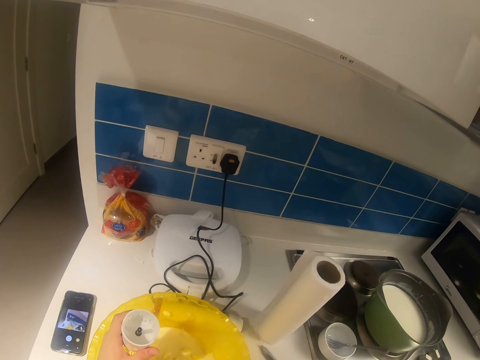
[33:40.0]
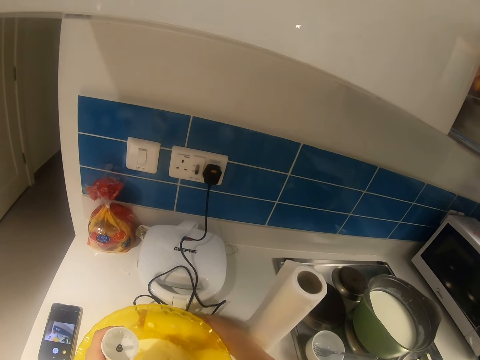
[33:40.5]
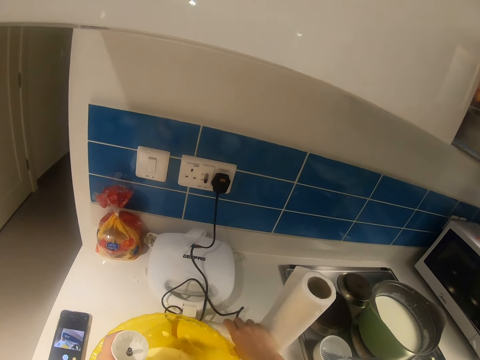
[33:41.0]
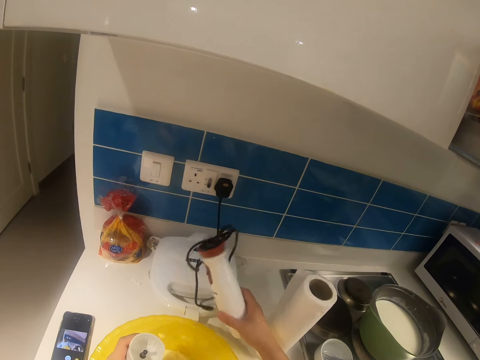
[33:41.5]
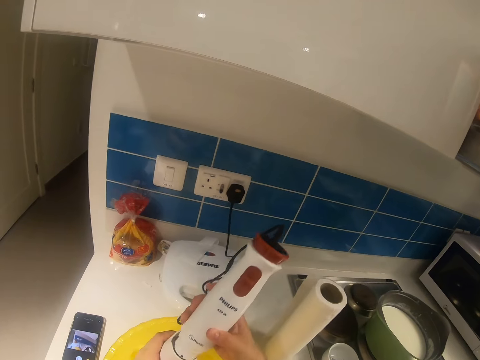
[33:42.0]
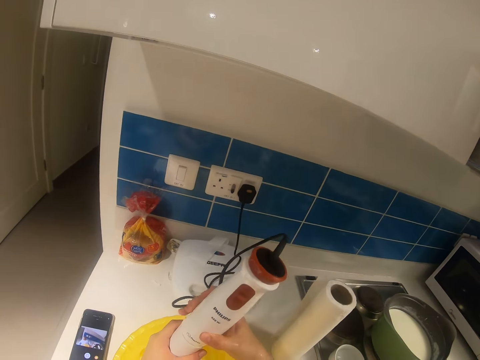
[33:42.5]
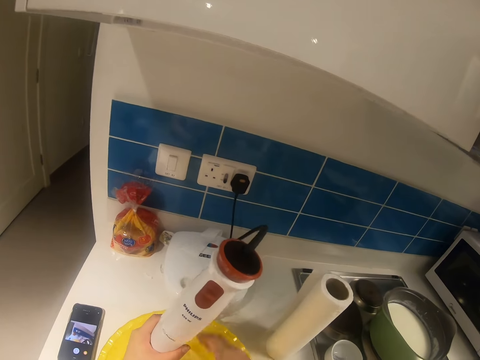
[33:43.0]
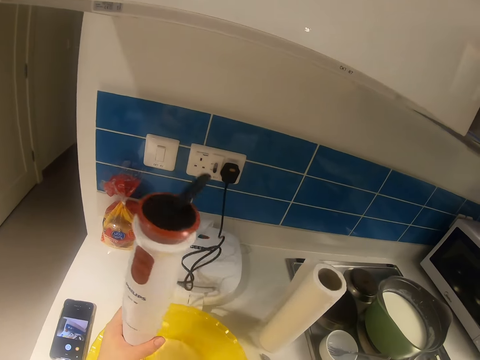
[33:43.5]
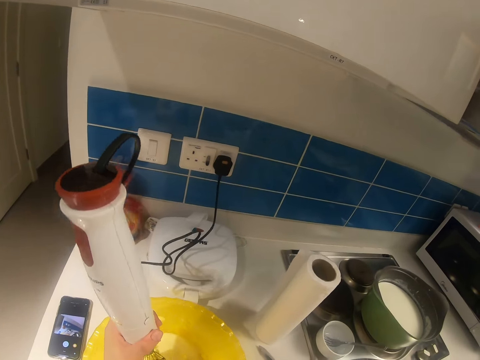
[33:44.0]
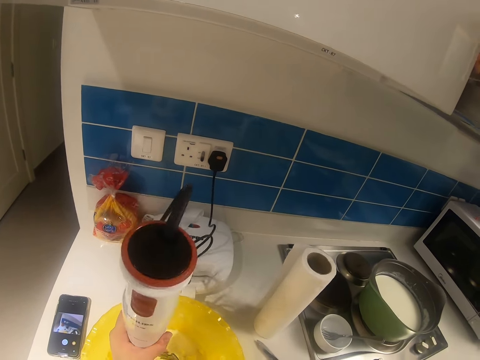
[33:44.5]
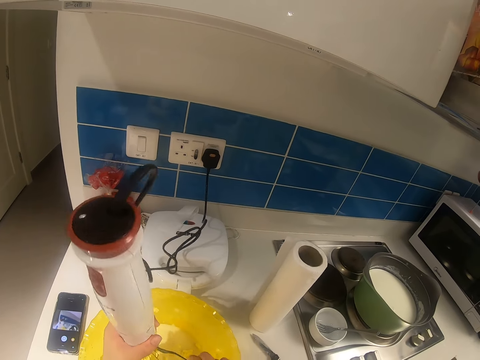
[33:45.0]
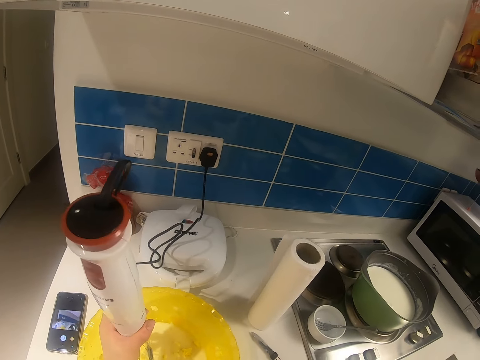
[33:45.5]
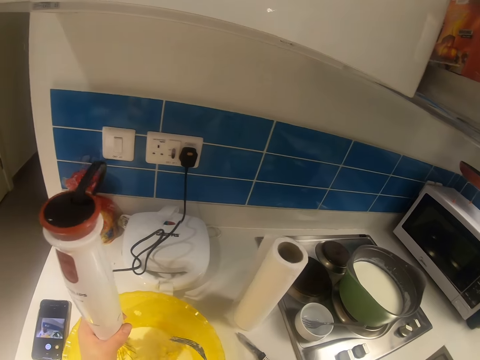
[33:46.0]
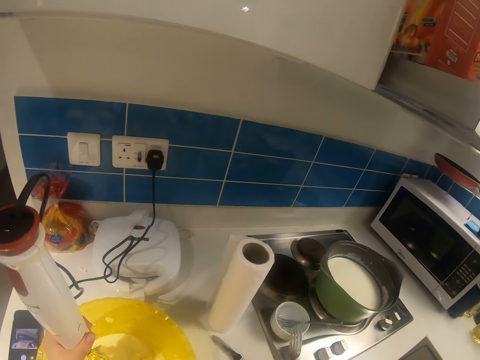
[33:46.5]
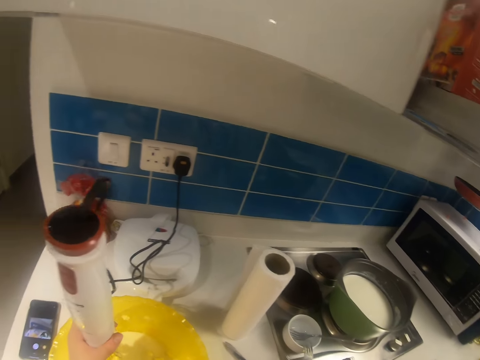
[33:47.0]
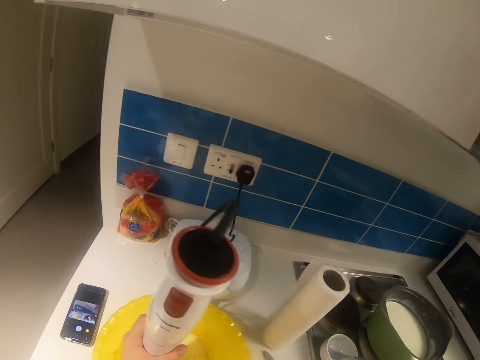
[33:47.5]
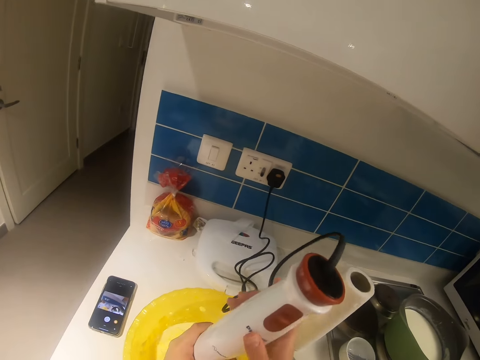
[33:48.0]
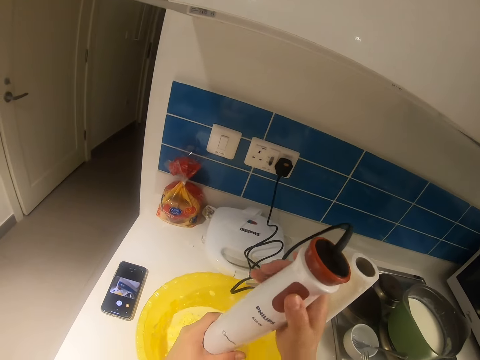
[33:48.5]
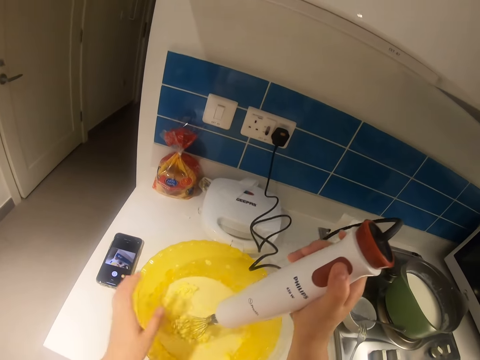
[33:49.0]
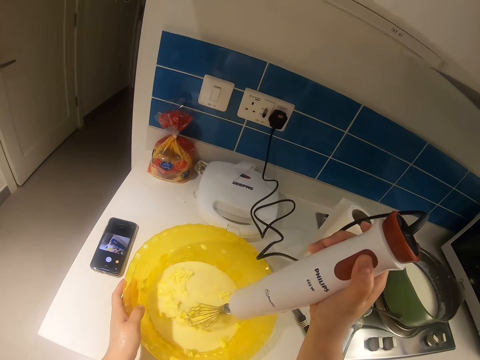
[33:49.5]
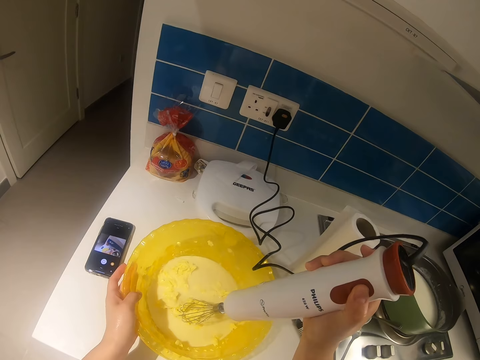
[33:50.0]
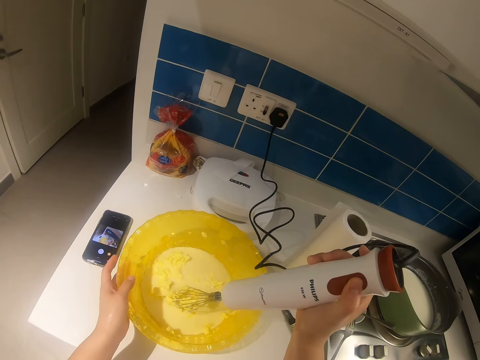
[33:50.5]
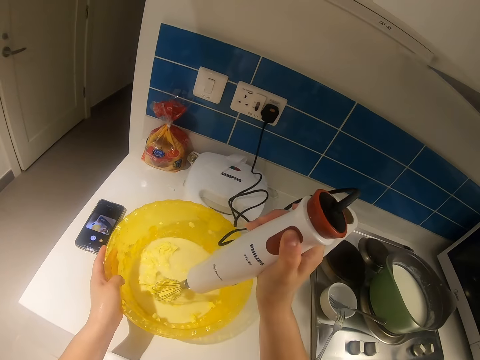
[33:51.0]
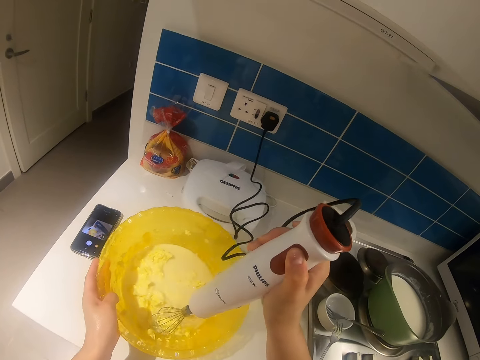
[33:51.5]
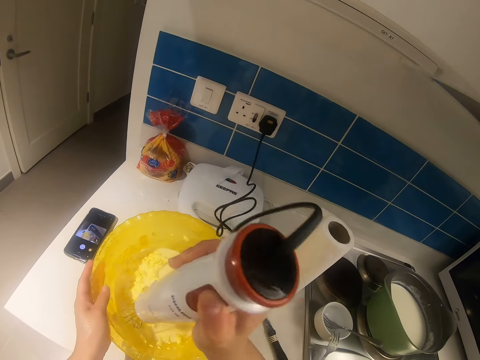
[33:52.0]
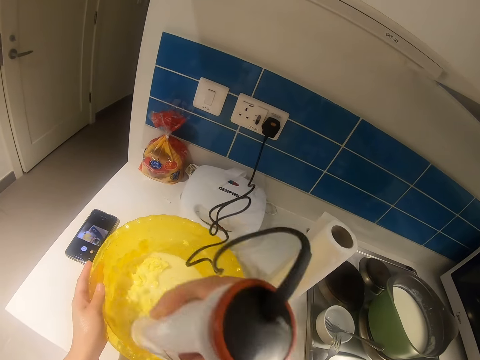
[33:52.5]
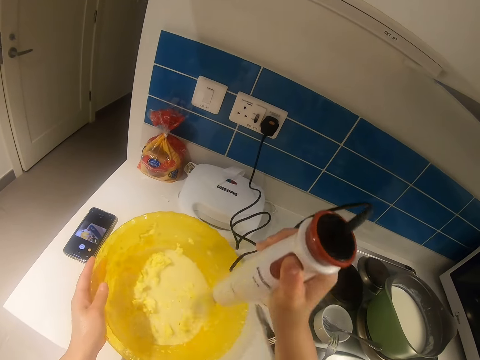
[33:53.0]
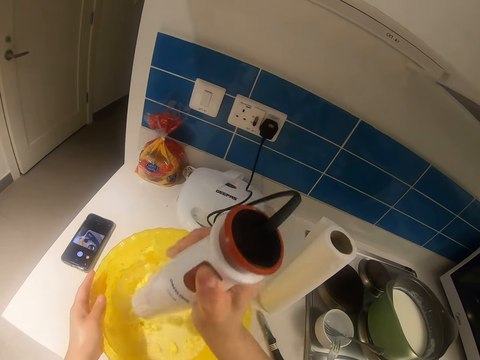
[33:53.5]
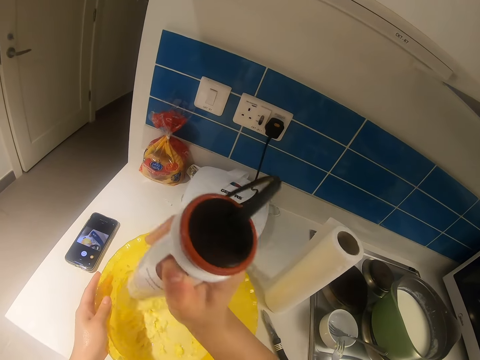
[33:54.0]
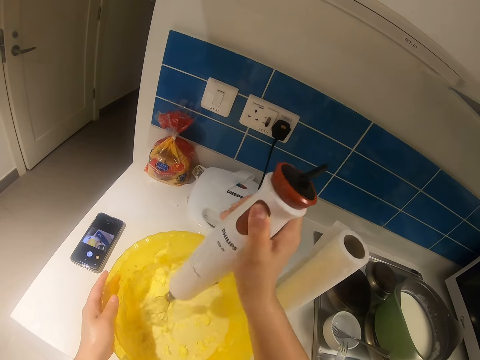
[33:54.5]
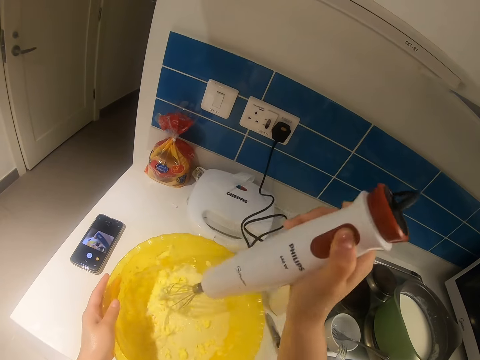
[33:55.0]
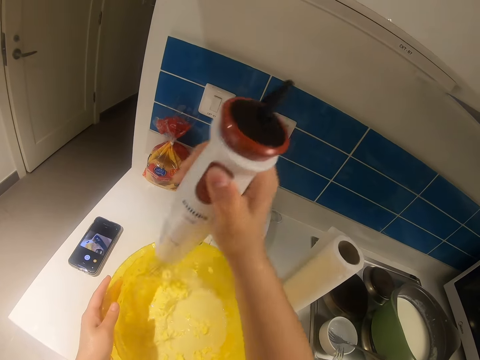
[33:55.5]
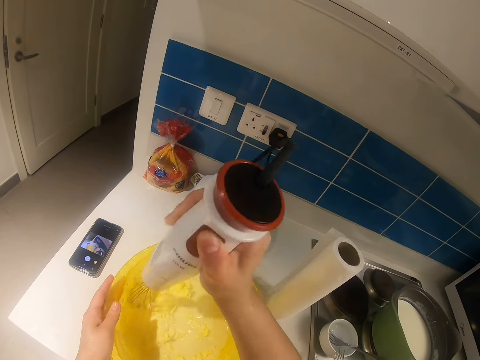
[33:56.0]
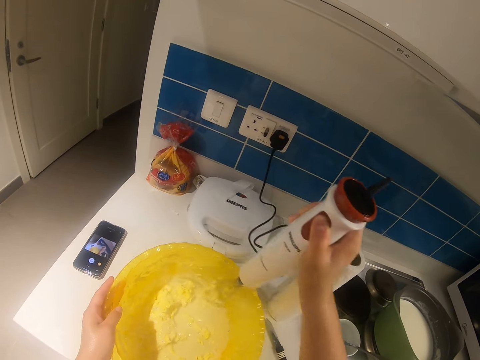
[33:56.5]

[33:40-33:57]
The camera wearer picks up the other part of the mixer or hand mixer from the table with his right hand. He couples the mixer with both hands. He tightens the hand mixer. He removes dough on the hand mixer with a fork. He puts the fork aside. He turns on the hand mixer. He holds the bowl with his left hand. He stirs the butter and milk in the bowl with the mixer in his right hand.
